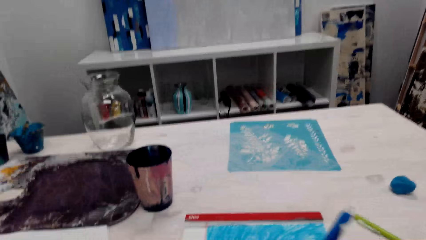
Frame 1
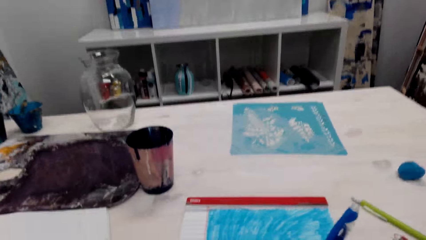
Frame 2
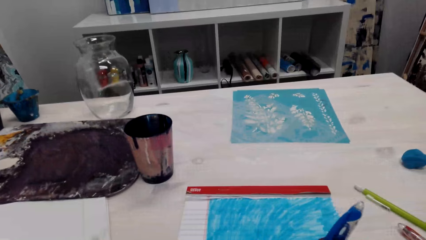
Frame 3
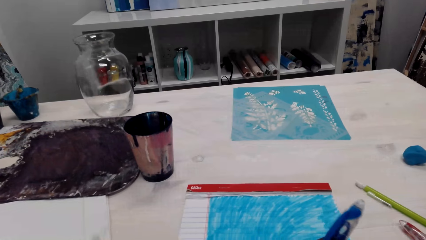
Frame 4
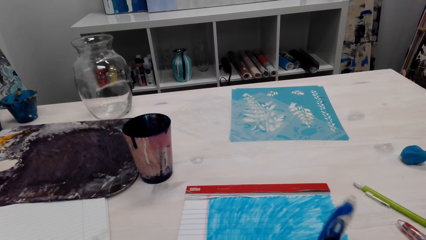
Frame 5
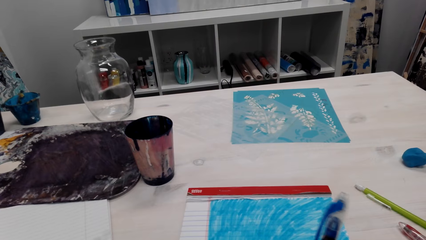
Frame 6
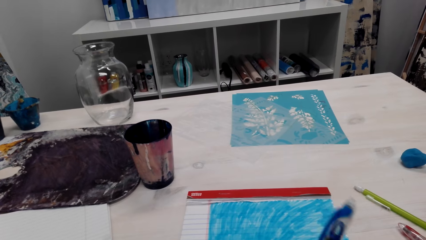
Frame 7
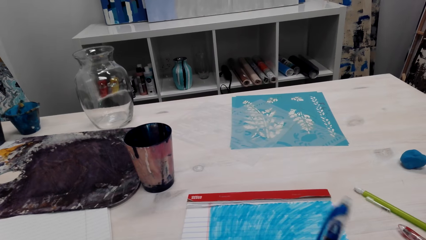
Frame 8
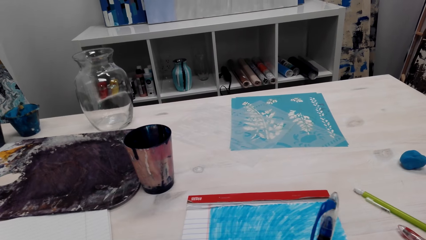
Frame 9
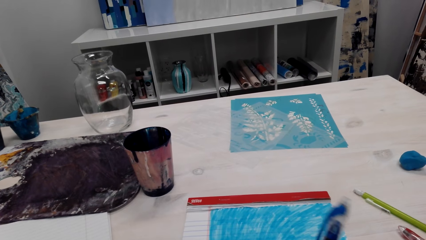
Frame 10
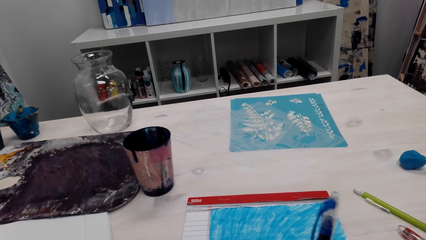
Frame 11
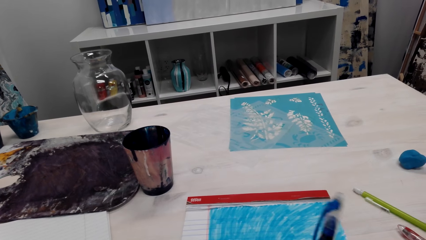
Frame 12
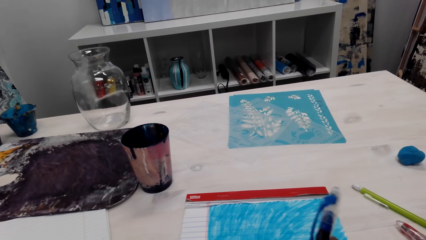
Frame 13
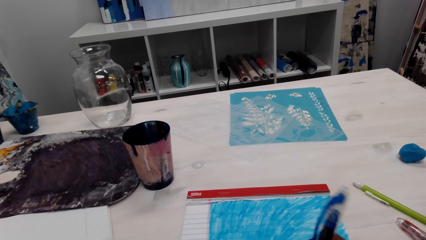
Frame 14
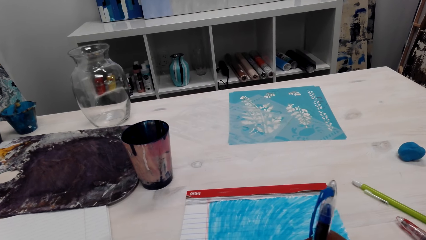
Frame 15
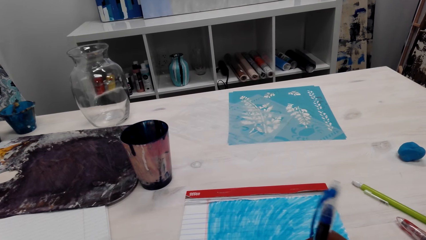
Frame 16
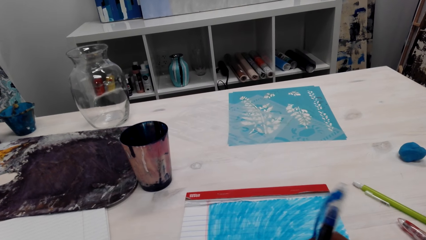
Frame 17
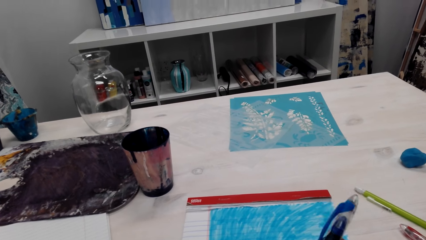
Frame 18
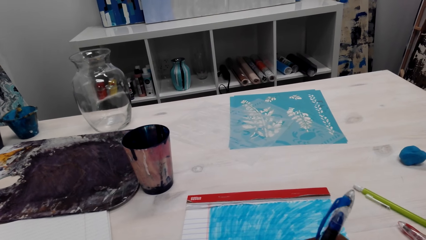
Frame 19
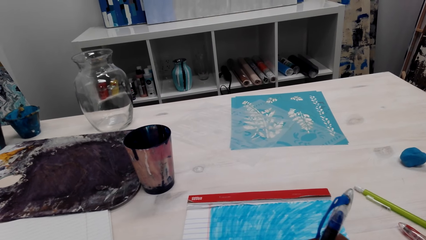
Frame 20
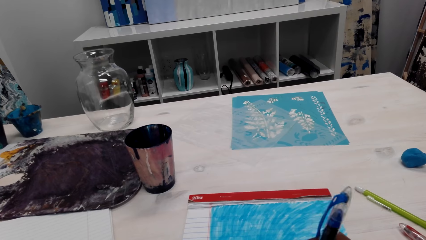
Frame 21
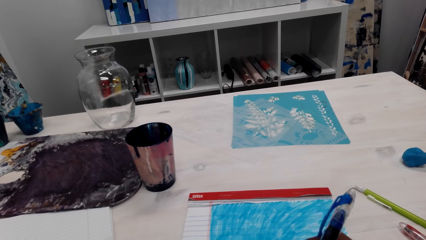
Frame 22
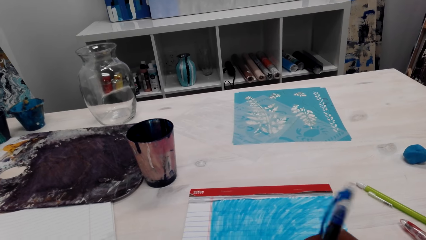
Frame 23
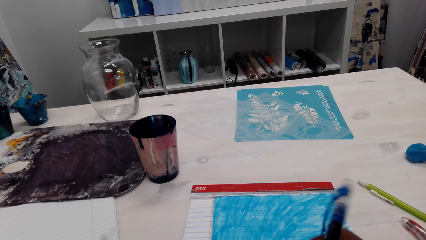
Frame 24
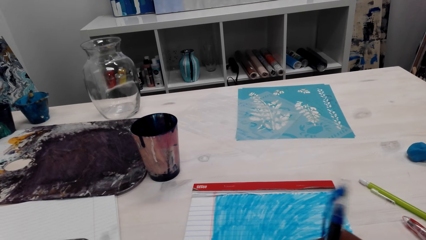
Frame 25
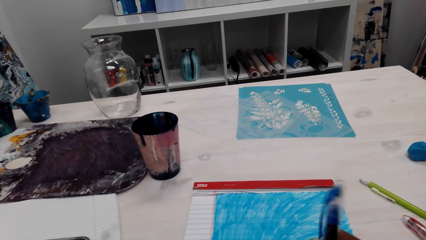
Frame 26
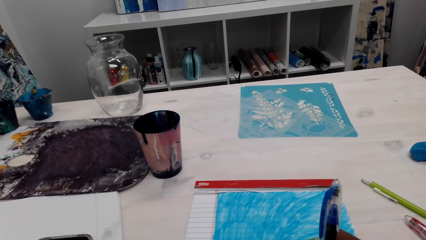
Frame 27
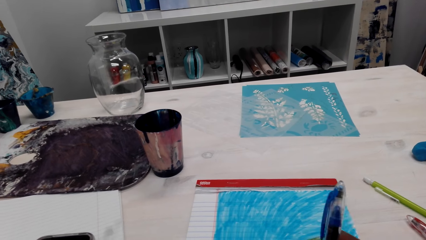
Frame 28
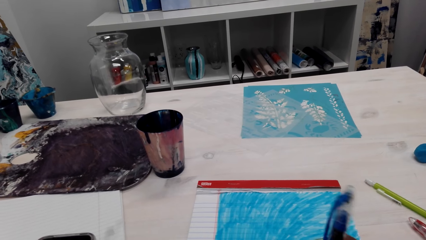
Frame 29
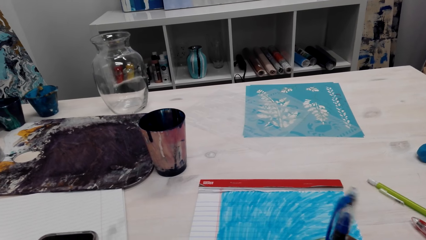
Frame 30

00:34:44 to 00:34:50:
The camera wearer draws on the paper. They paint the drawing.

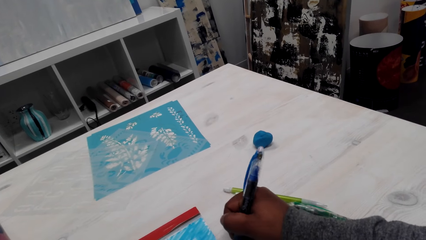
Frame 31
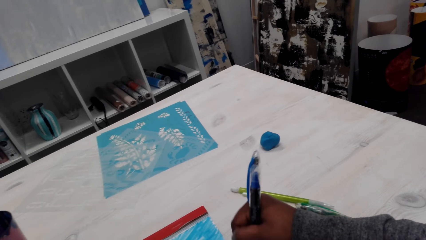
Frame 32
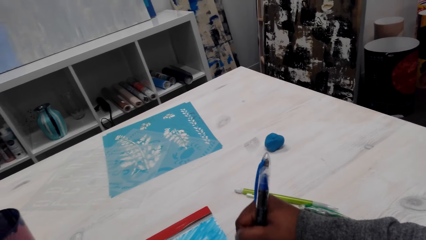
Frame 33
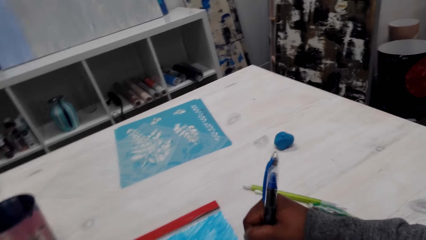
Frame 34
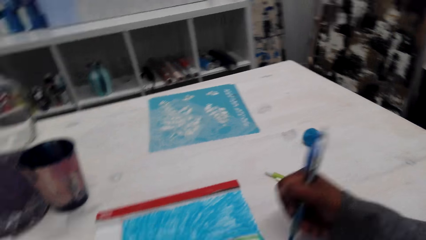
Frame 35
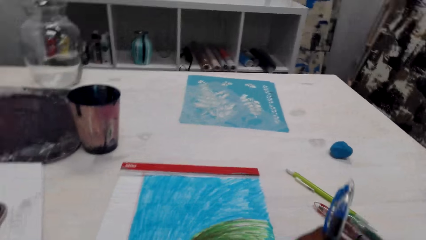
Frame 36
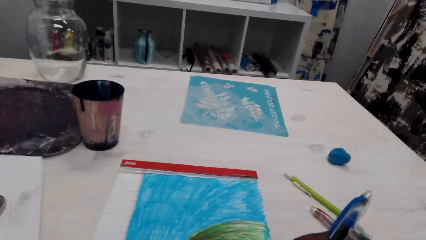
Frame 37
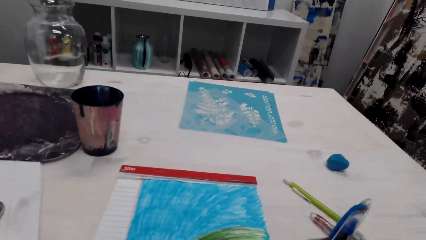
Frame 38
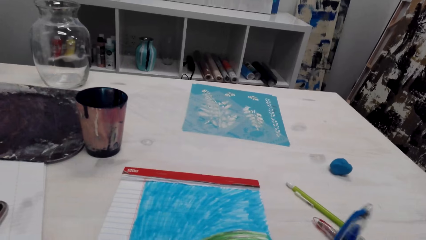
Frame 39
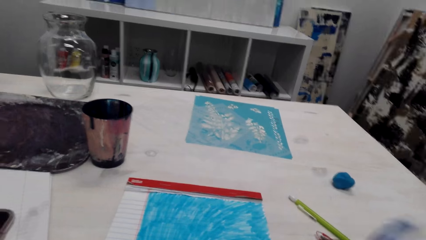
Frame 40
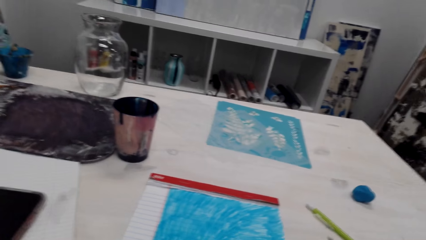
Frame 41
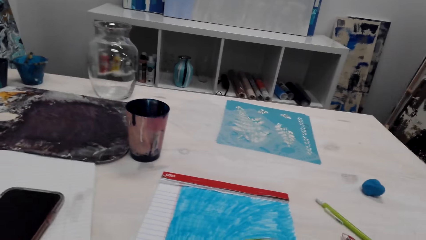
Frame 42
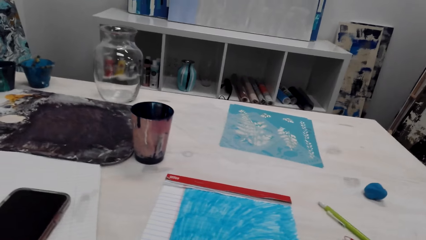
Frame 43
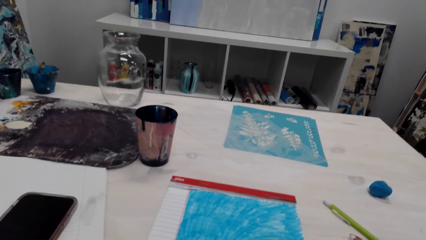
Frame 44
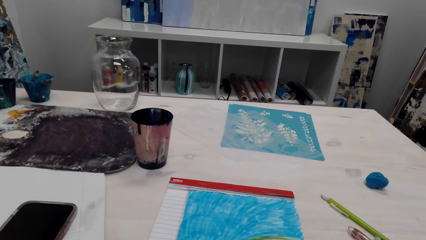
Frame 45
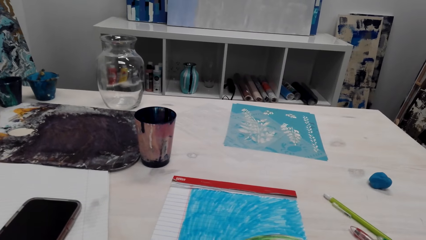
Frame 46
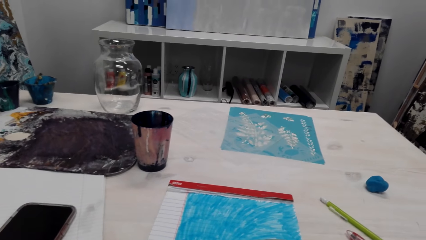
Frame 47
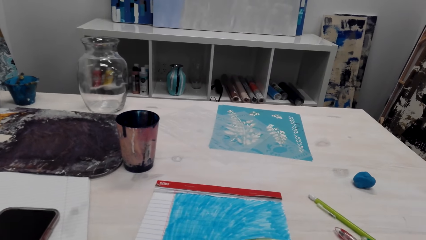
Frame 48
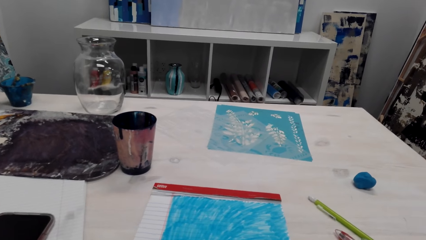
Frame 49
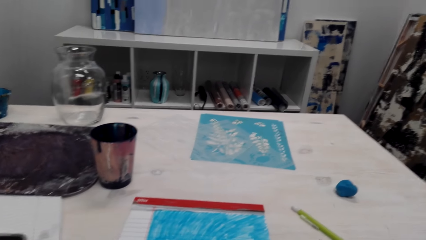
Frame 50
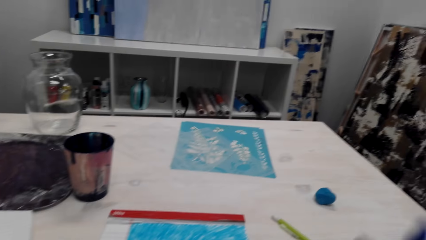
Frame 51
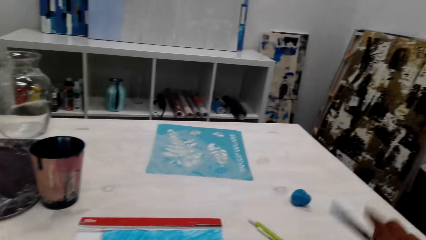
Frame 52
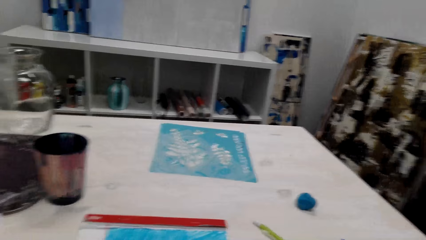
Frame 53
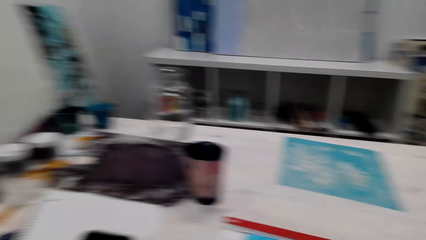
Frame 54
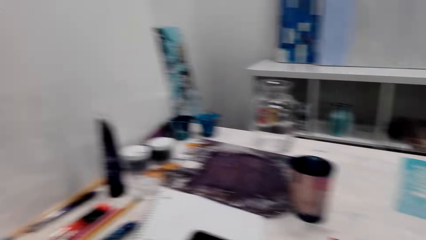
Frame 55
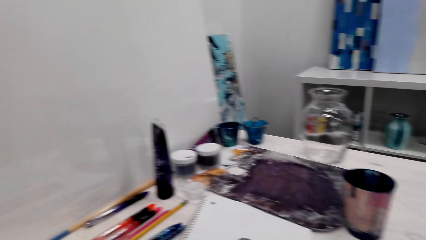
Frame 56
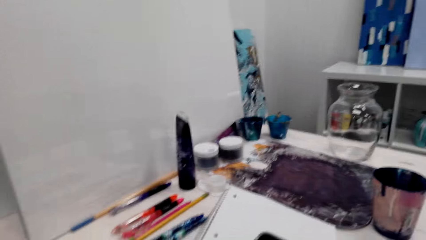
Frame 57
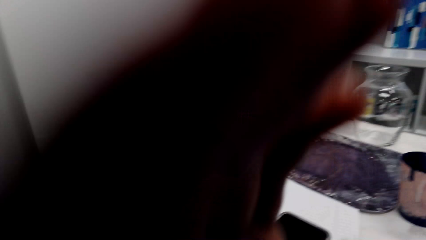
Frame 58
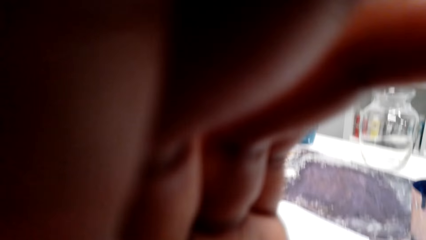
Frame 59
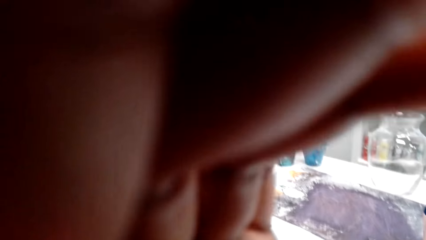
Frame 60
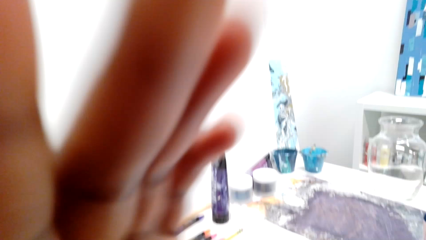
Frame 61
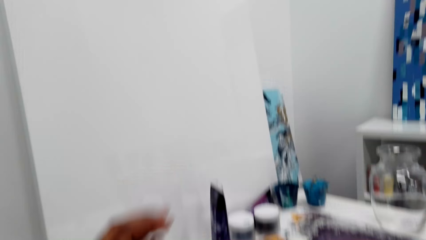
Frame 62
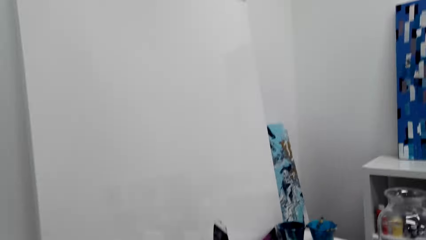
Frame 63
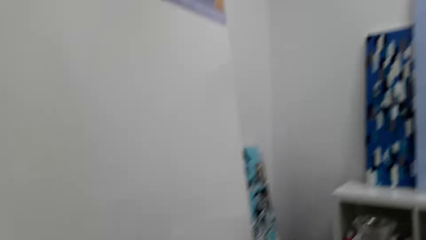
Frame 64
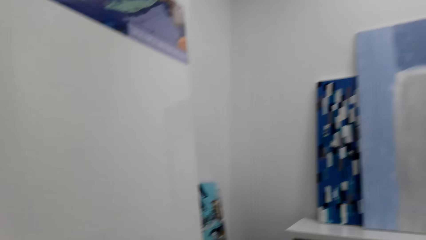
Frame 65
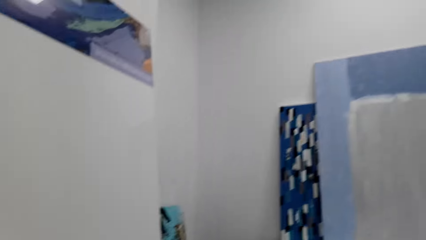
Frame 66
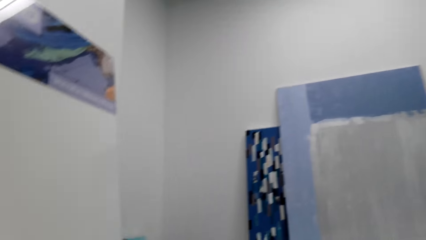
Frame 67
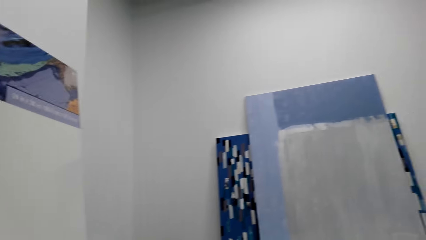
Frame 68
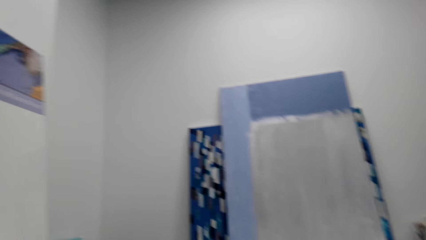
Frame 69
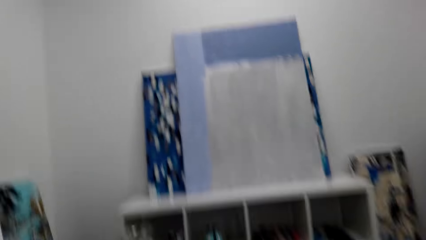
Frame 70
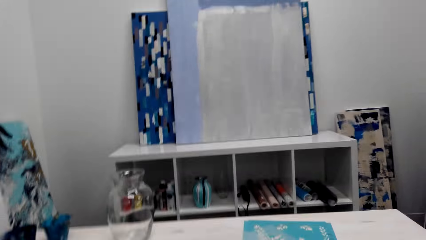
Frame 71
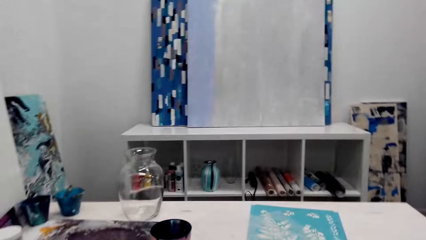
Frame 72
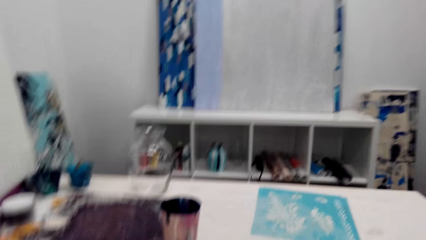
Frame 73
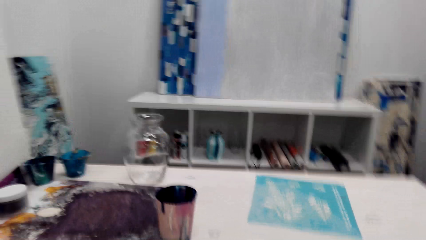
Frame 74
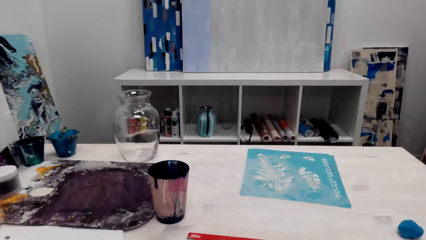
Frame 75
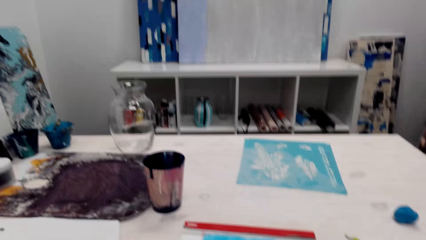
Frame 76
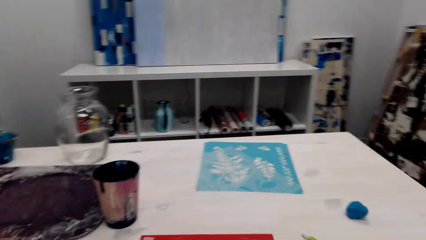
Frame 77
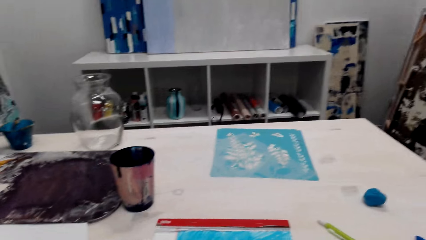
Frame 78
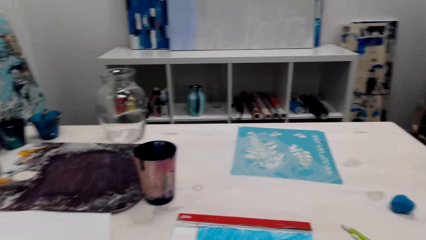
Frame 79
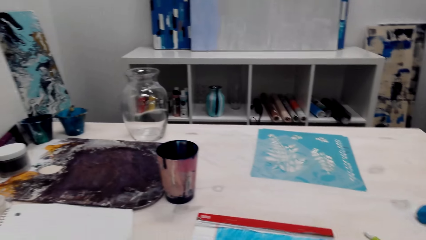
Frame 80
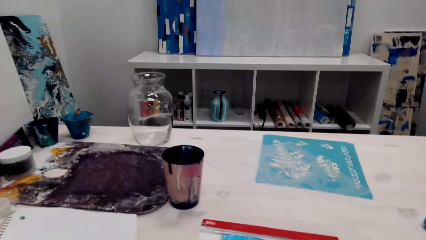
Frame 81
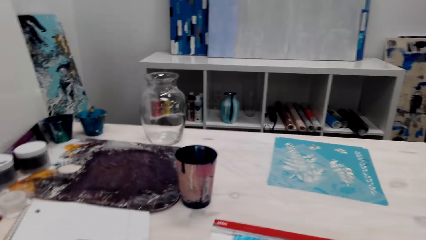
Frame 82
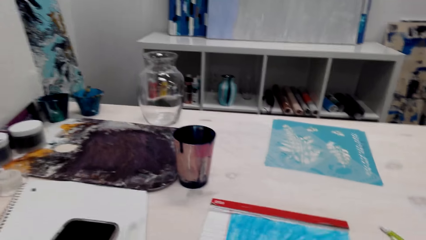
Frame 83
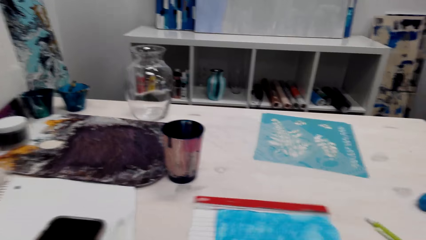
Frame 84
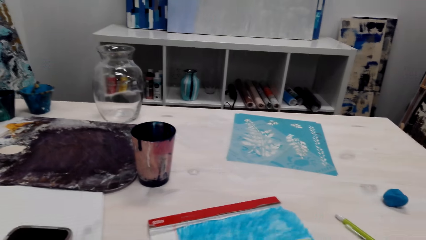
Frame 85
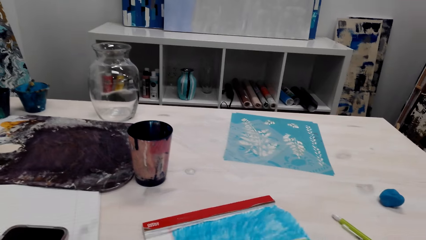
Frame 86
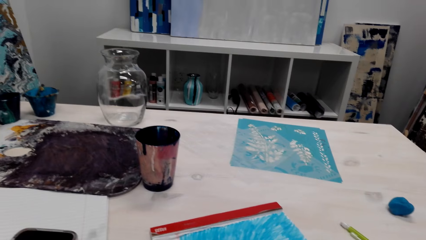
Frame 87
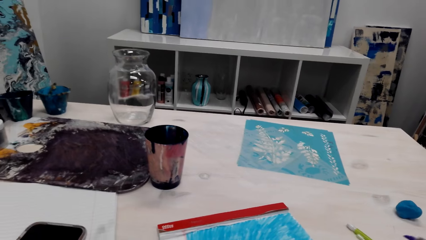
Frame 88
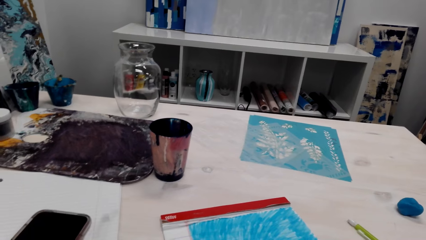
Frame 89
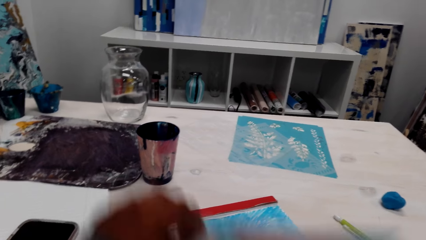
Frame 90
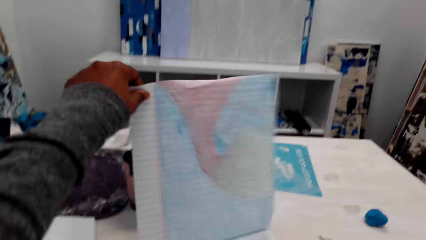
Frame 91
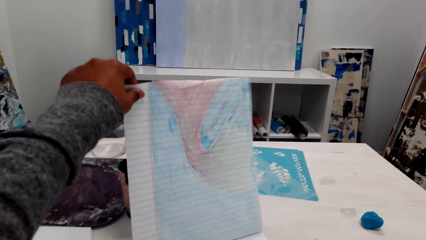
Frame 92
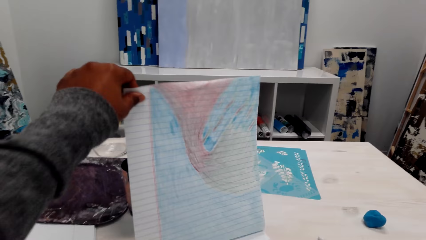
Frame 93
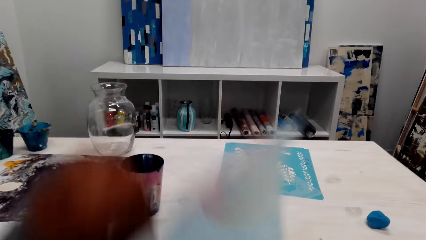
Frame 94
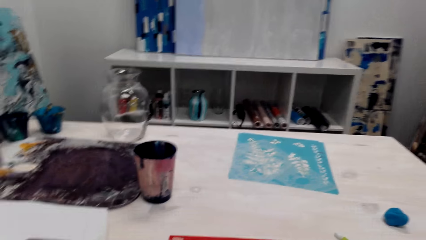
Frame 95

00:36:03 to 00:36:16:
The camera wearer puts the pen down. They adjust the camera. They adjust the book. They hold one page up.
